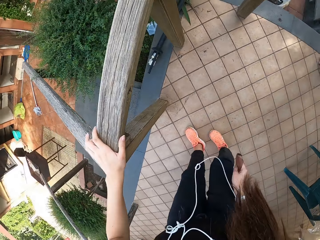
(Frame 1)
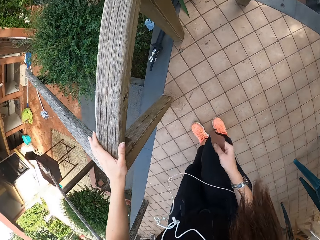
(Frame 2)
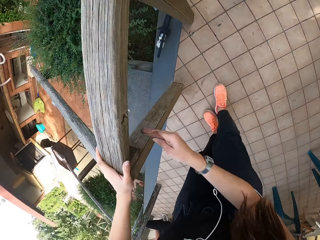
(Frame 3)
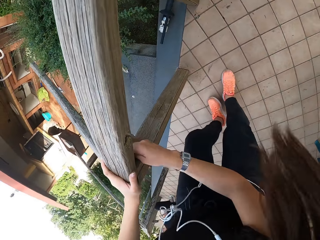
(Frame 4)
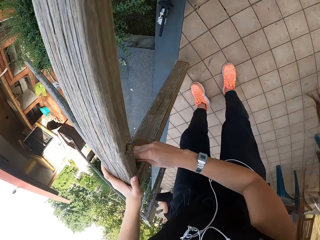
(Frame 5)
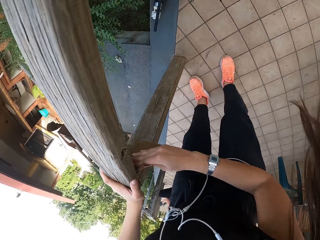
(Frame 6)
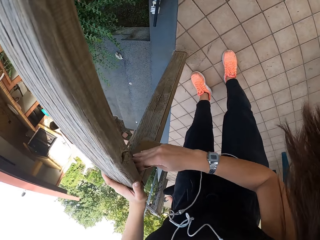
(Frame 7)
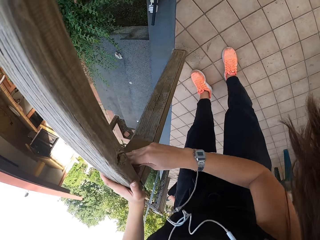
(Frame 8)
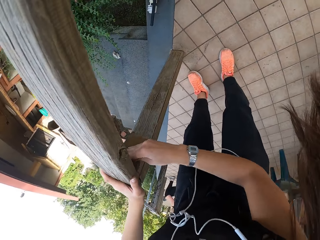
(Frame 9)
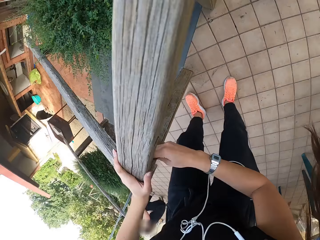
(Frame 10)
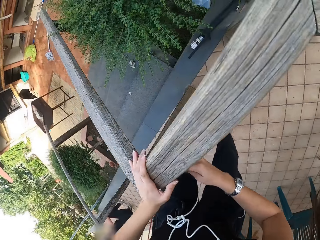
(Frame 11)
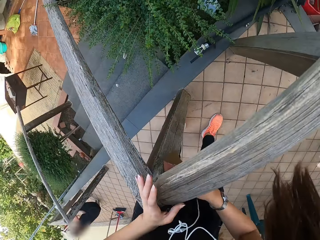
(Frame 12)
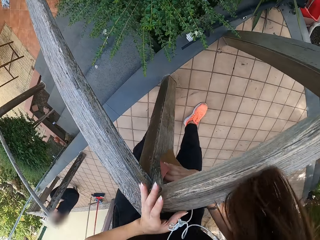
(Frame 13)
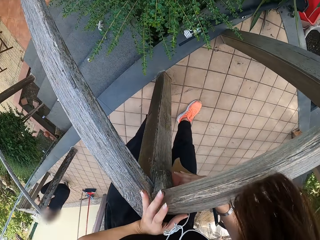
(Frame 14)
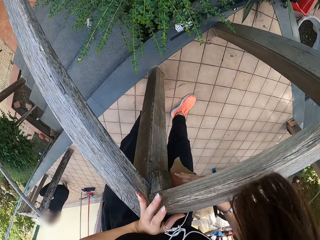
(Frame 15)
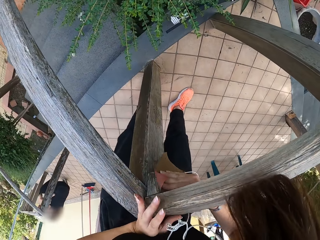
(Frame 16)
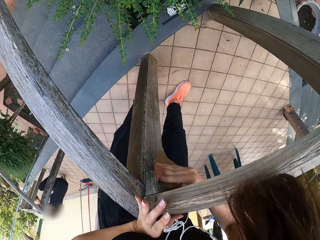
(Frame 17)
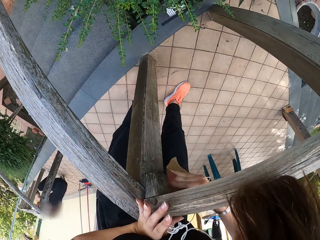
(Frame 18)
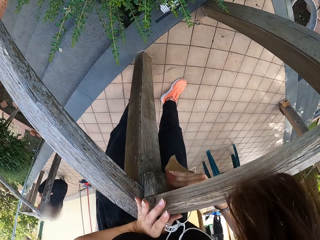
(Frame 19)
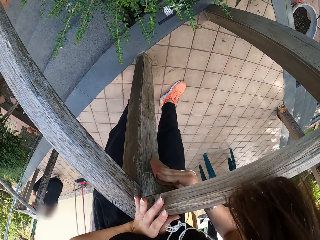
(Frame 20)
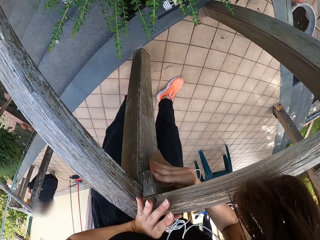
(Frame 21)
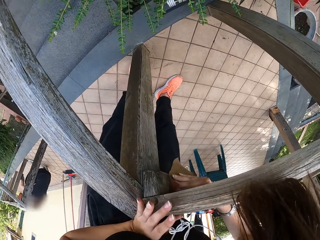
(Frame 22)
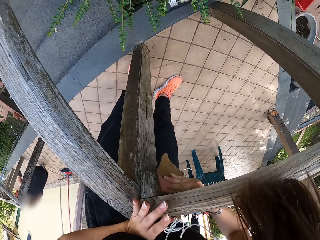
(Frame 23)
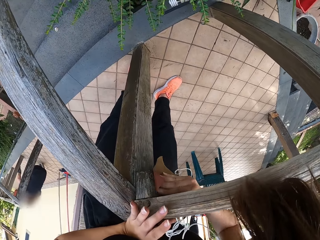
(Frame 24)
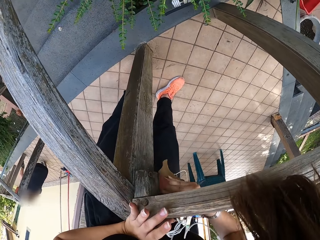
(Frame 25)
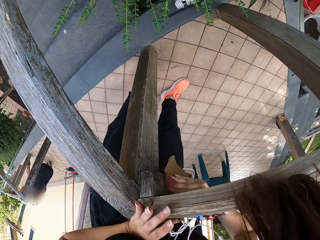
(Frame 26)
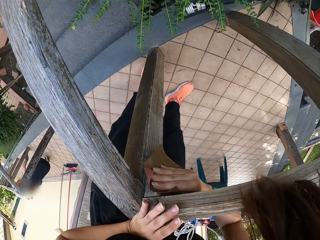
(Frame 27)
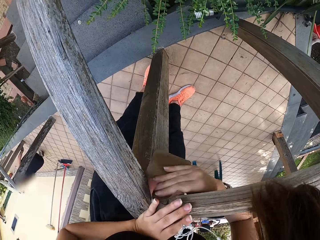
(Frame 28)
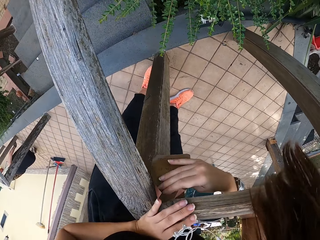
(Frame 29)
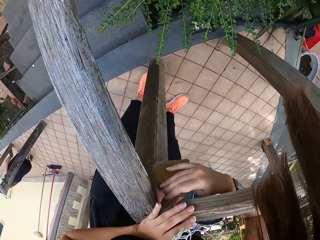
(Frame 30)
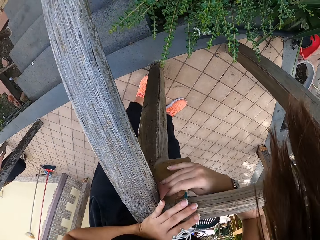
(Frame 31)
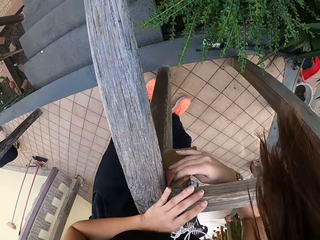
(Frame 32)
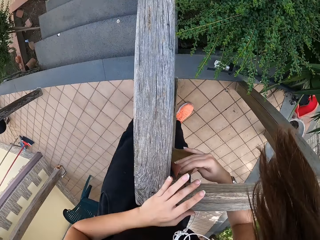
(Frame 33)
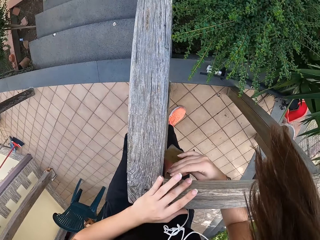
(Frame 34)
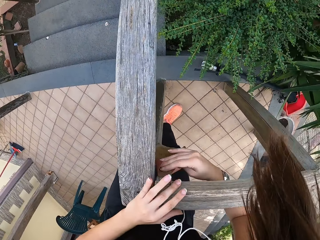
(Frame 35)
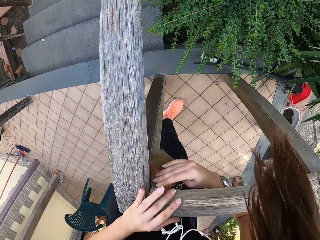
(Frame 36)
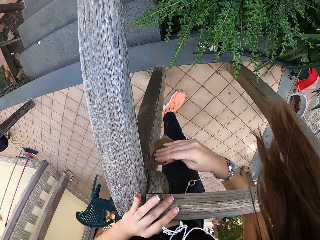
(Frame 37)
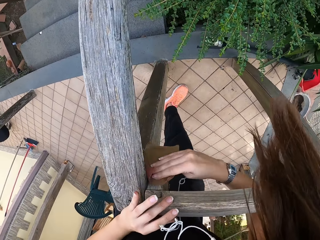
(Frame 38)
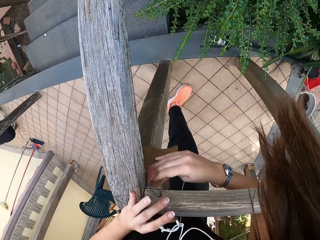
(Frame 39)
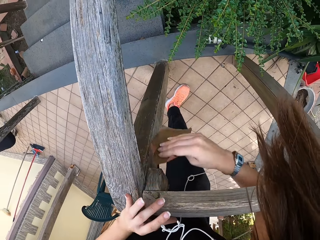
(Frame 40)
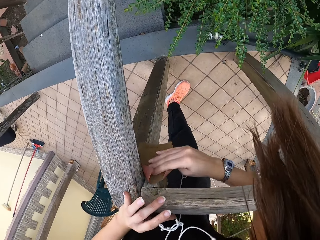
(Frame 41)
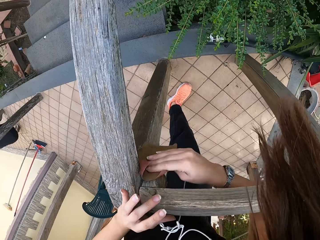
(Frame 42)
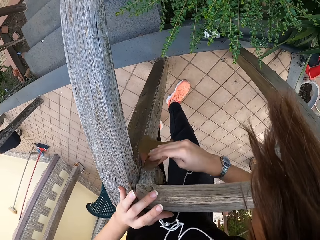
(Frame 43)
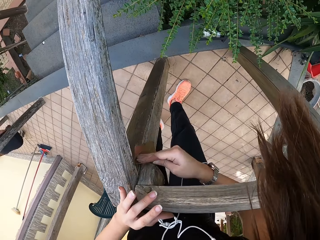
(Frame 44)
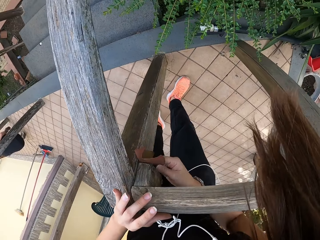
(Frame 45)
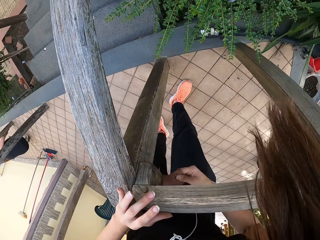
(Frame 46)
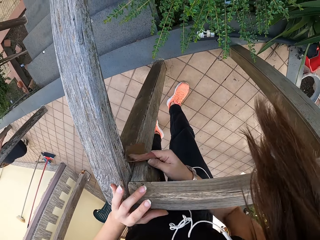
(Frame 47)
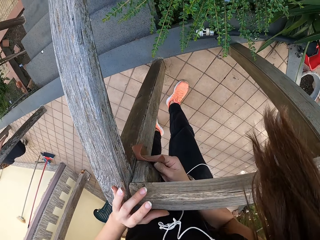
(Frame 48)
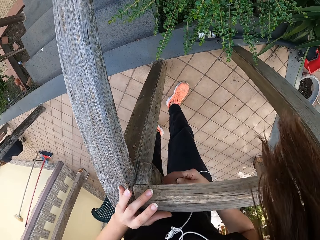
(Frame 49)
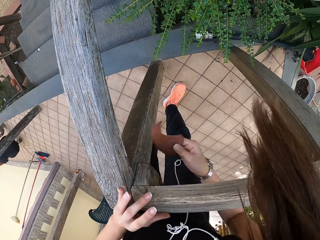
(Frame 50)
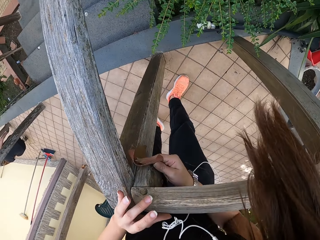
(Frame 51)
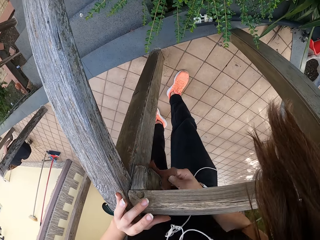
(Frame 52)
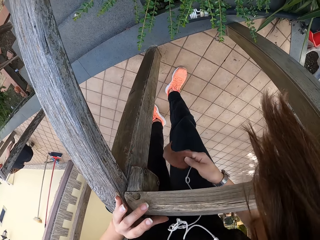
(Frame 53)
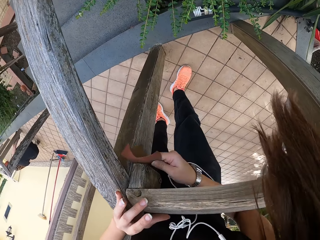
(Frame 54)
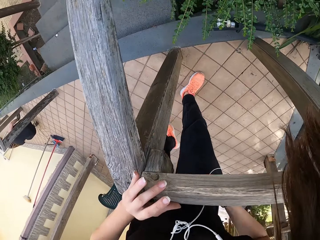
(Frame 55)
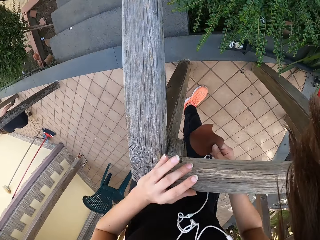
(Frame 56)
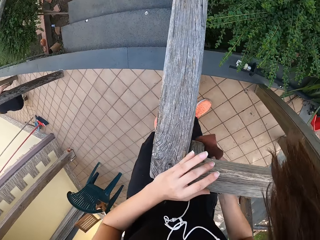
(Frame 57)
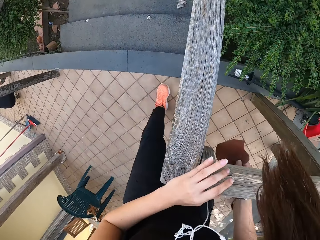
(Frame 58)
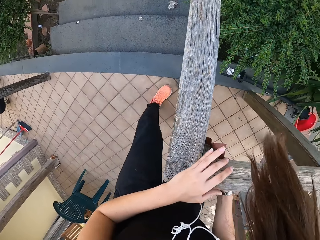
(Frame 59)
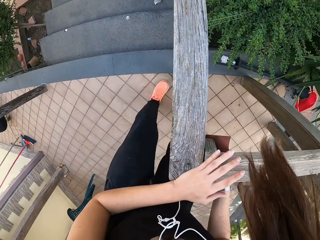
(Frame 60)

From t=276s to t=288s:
The camera wearer scrubs the wooden rail with the sandpaper in her right hand.

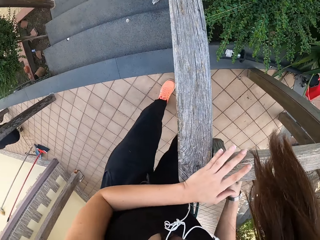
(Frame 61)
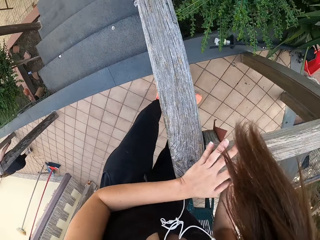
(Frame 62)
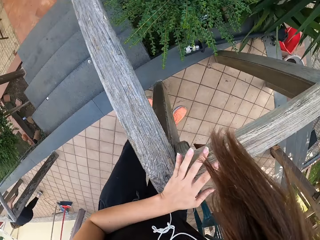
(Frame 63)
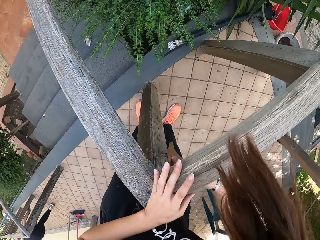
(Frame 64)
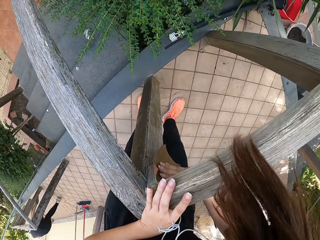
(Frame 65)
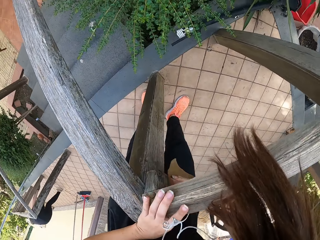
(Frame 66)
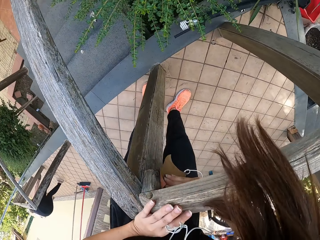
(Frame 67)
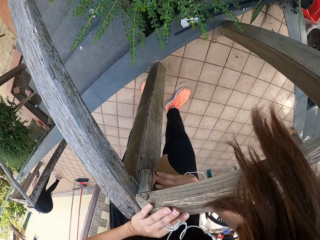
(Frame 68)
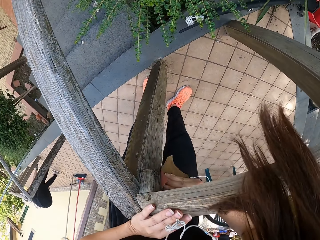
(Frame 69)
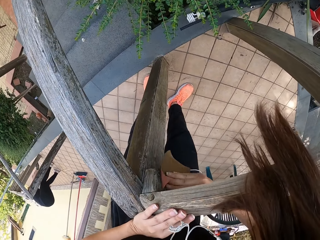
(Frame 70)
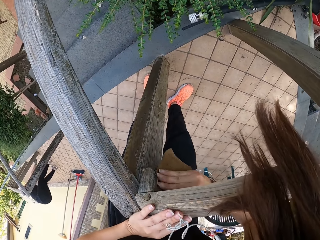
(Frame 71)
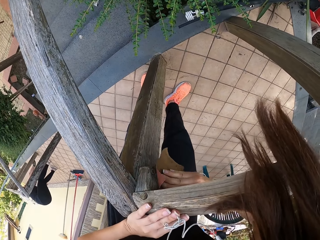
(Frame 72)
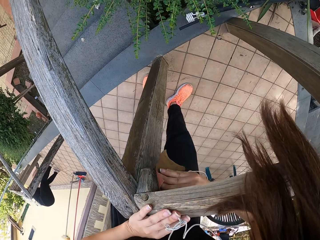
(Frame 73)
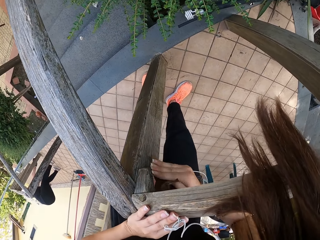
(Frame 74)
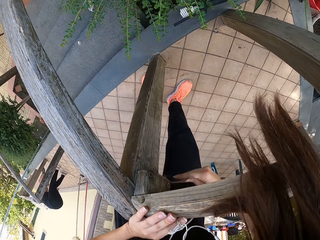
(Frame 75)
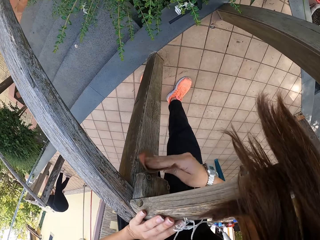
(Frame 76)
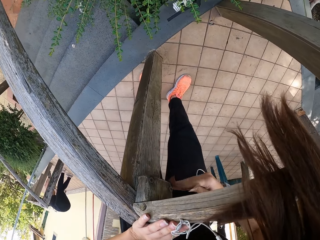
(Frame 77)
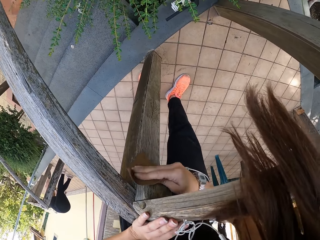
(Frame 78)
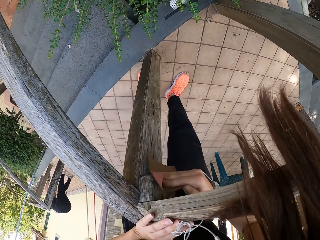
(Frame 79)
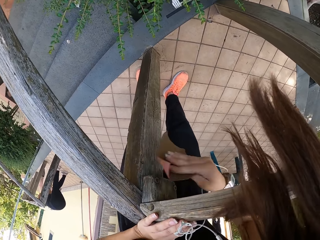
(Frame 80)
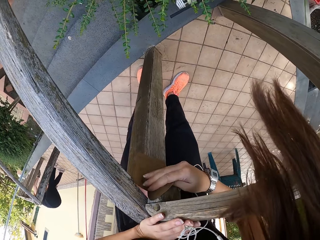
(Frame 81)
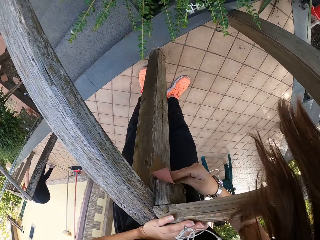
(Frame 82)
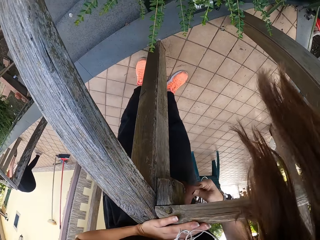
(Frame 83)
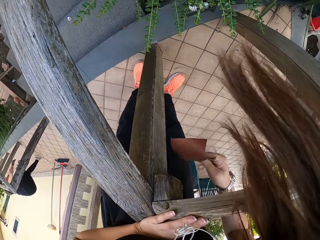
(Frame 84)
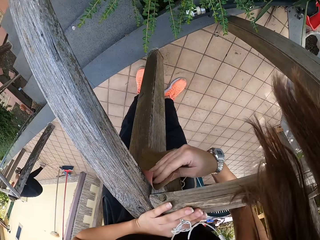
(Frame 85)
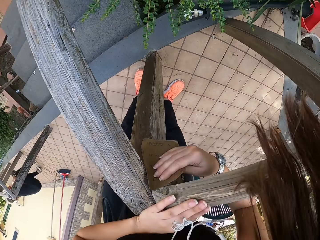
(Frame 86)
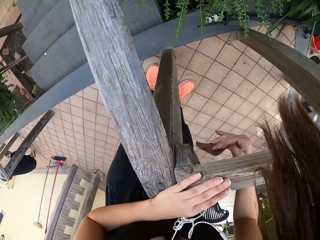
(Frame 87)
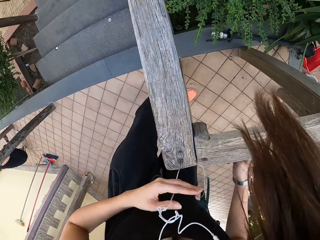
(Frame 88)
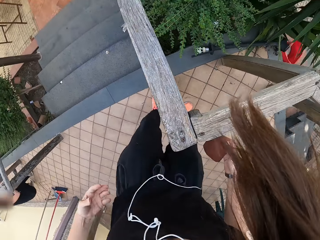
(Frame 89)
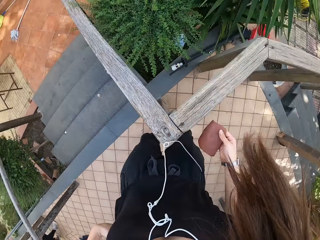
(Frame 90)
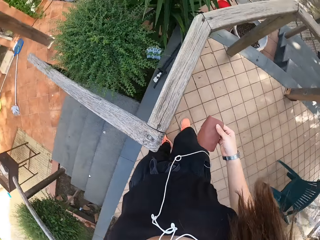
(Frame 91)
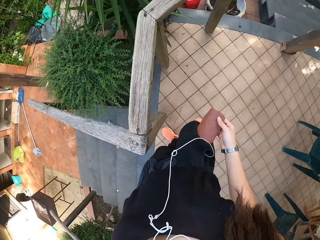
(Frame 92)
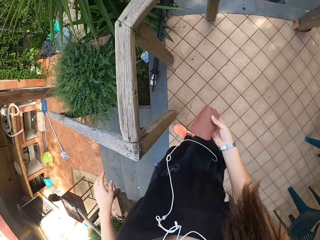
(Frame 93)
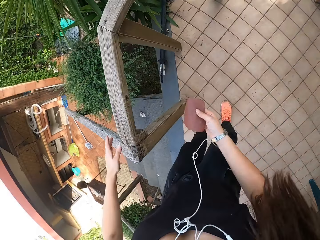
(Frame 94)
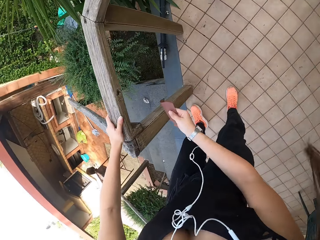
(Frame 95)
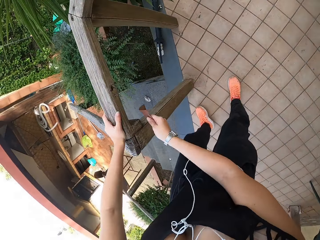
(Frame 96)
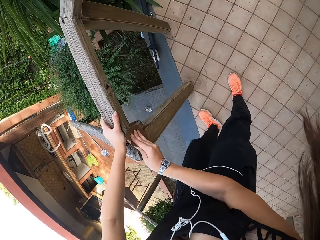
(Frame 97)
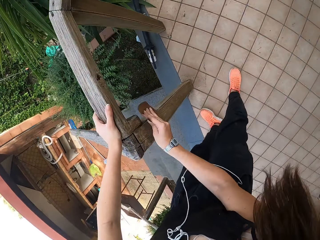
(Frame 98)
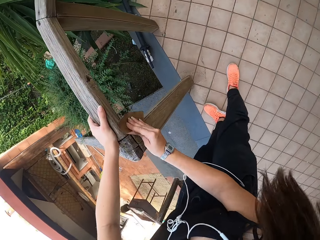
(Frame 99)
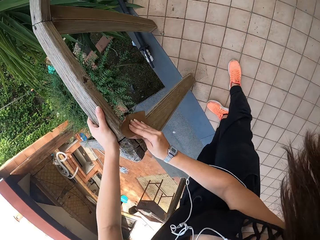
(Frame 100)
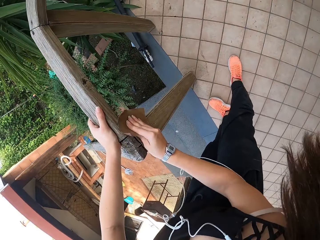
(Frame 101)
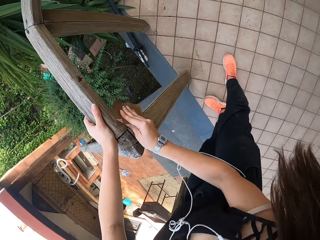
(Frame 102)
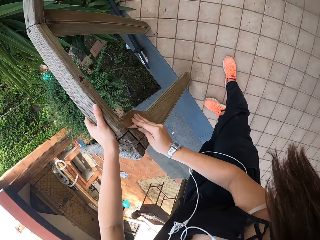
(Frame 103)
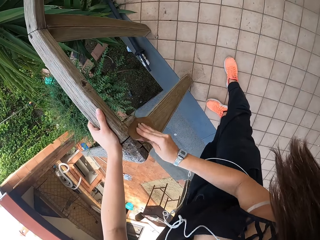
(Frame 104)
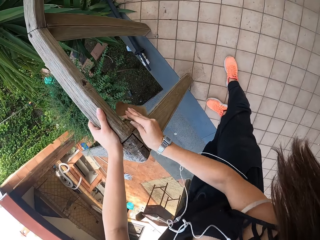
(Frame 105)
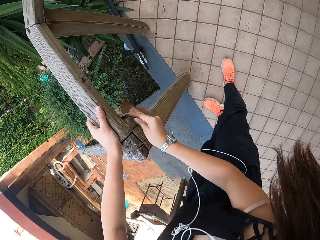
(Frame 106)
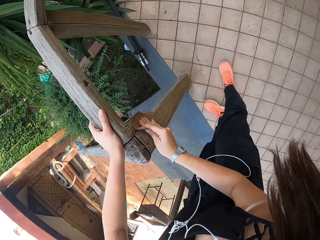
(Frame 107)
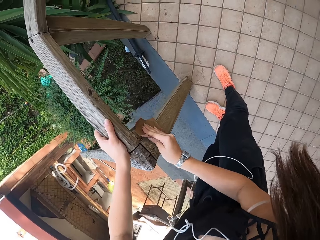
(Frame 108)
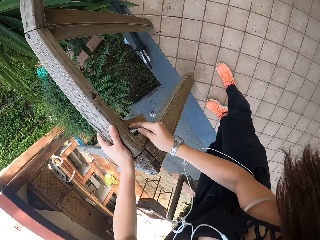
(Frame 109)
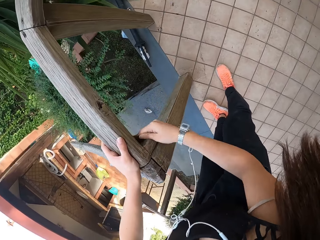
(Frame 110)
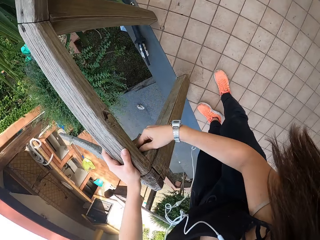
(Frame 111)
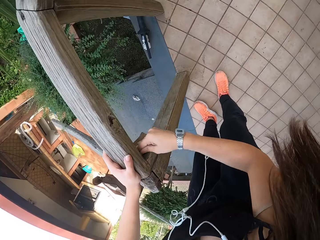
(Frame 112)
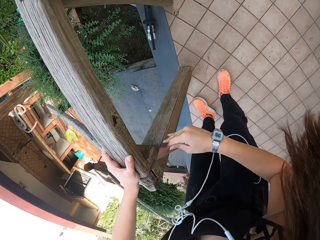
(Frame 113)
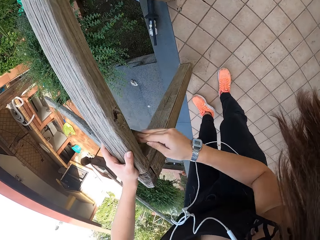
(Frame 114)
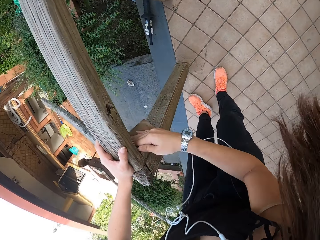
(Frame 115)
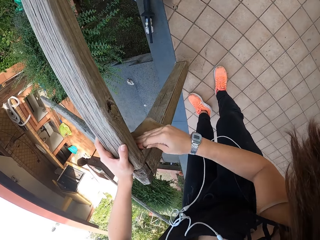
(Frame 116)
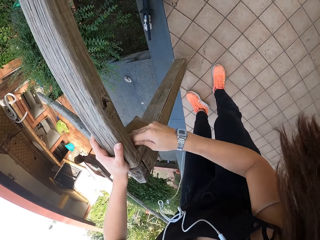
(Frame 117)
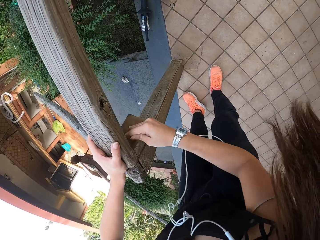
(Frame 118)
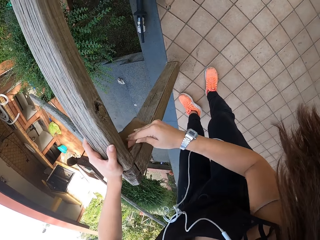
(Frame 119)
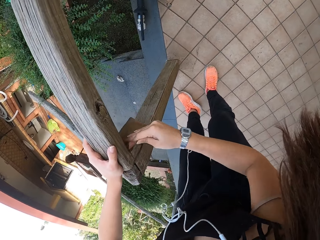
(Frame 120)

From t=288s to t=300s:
The camera wearer stops smoothening a wood. They smoothen the wood with sandpaper.
